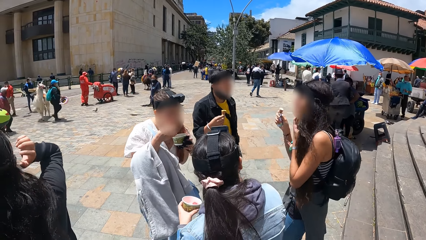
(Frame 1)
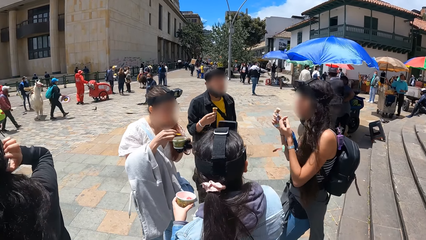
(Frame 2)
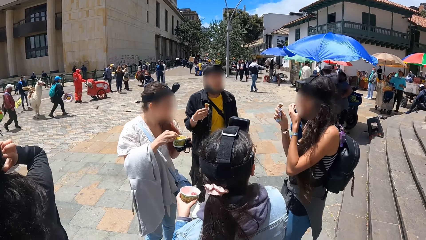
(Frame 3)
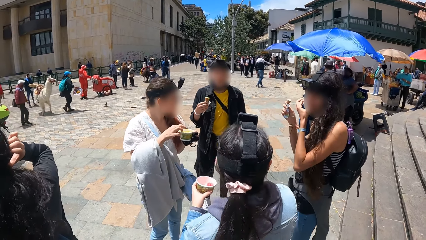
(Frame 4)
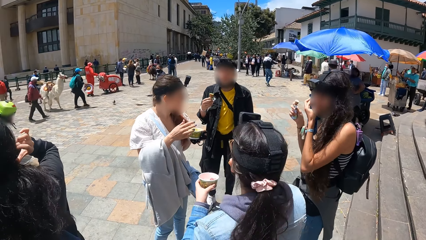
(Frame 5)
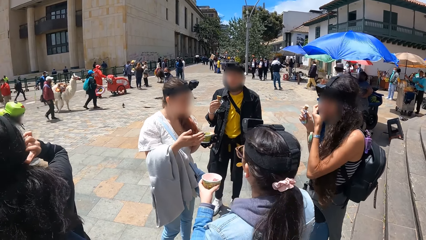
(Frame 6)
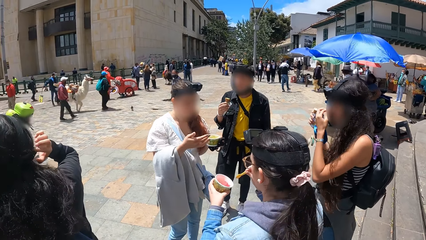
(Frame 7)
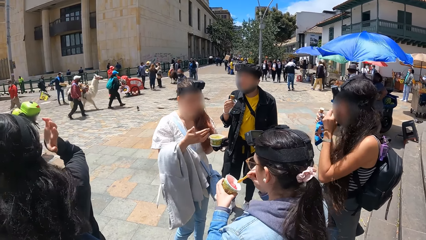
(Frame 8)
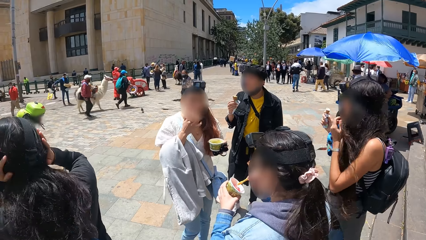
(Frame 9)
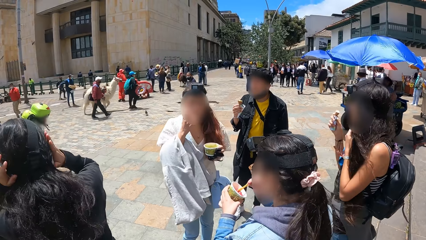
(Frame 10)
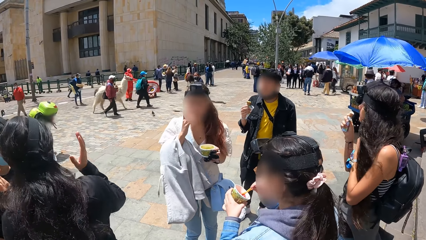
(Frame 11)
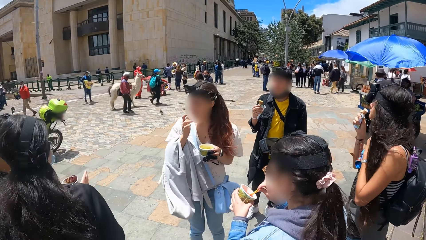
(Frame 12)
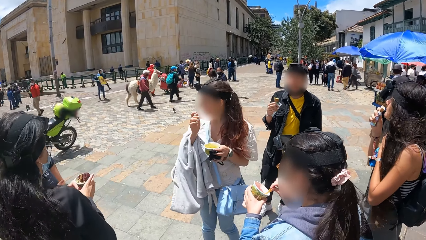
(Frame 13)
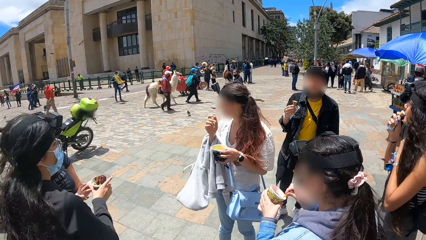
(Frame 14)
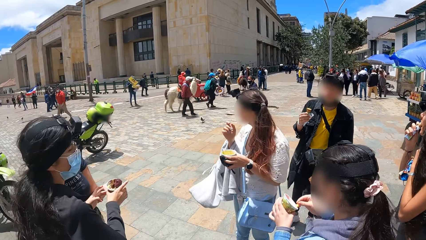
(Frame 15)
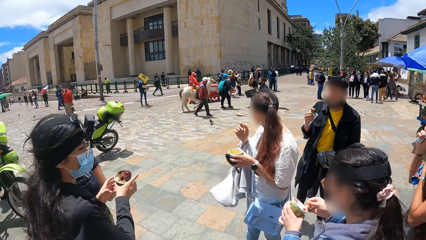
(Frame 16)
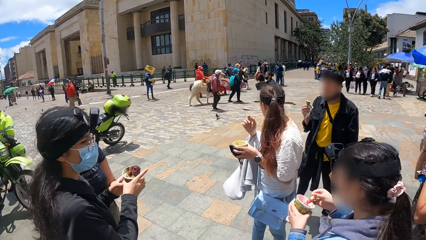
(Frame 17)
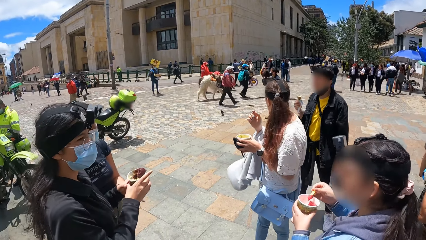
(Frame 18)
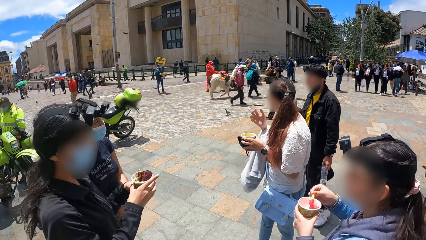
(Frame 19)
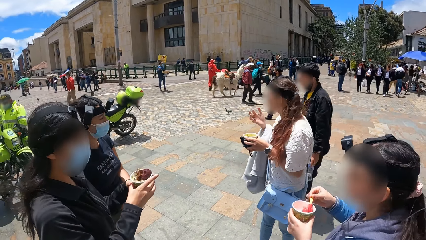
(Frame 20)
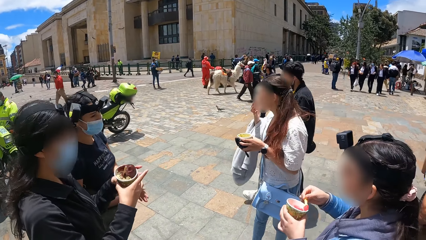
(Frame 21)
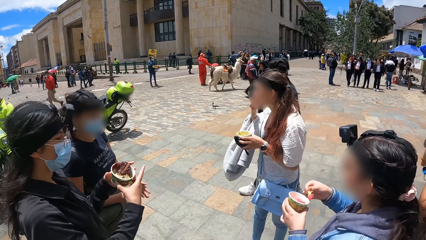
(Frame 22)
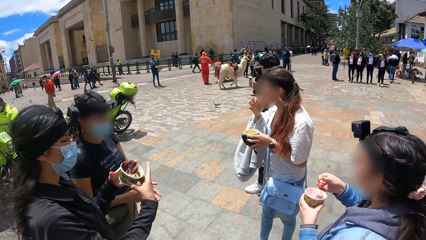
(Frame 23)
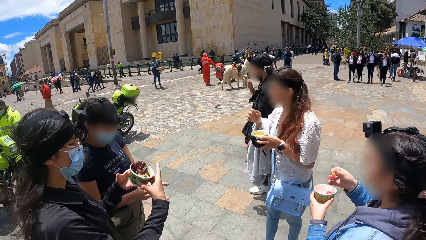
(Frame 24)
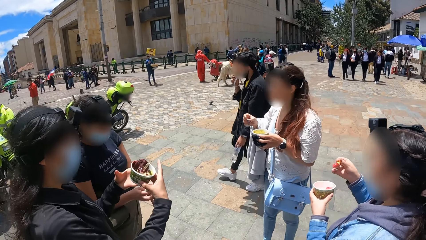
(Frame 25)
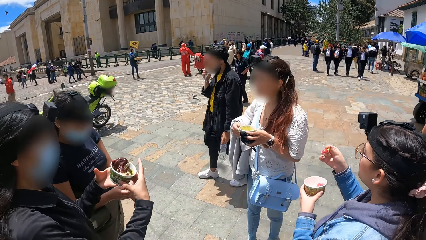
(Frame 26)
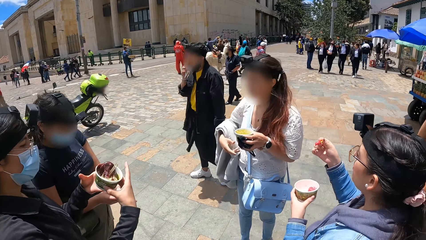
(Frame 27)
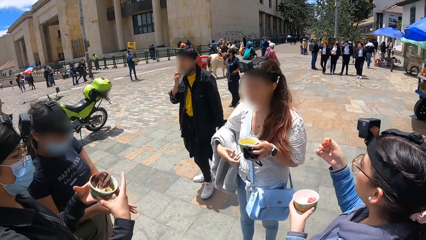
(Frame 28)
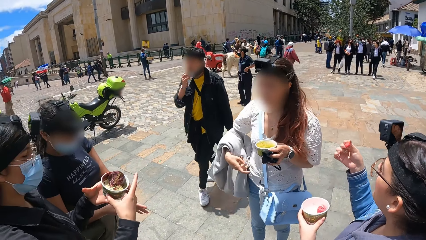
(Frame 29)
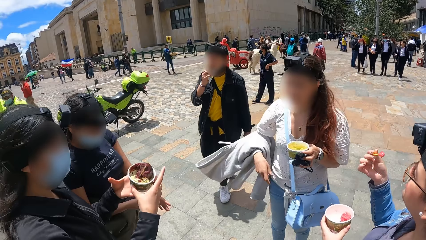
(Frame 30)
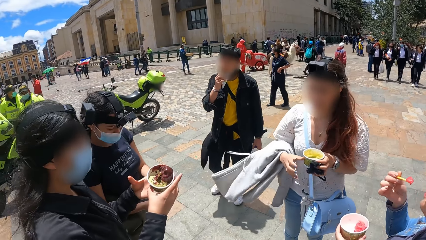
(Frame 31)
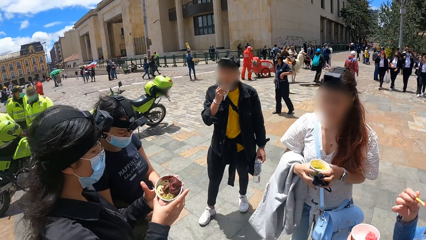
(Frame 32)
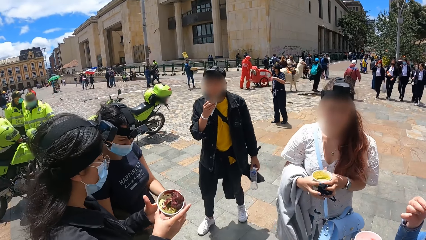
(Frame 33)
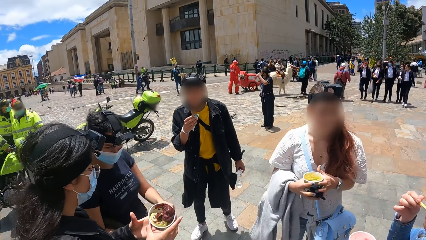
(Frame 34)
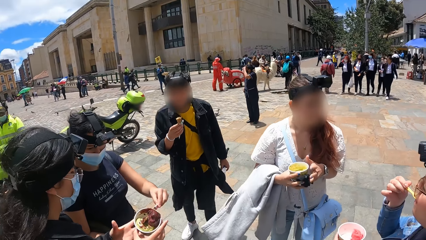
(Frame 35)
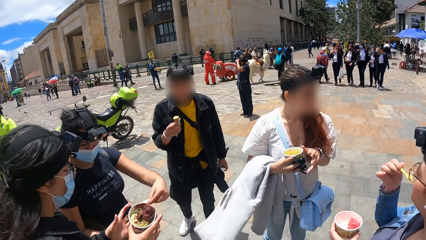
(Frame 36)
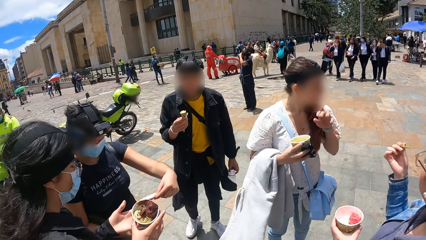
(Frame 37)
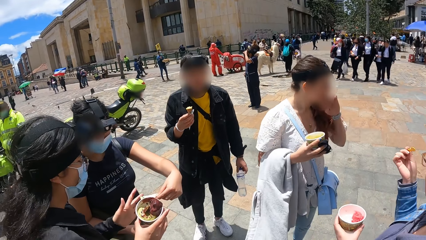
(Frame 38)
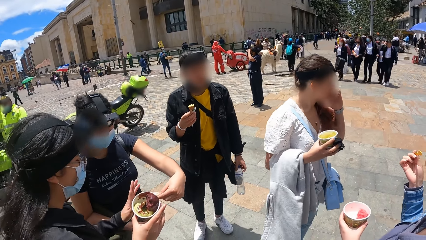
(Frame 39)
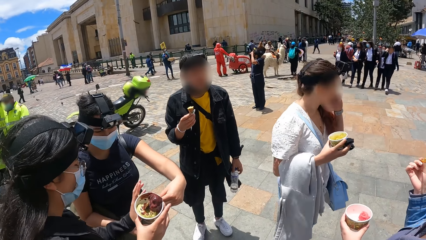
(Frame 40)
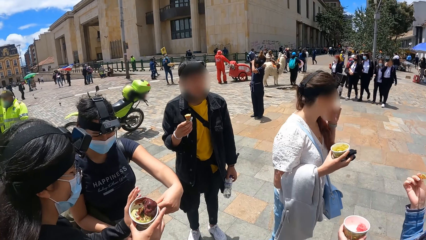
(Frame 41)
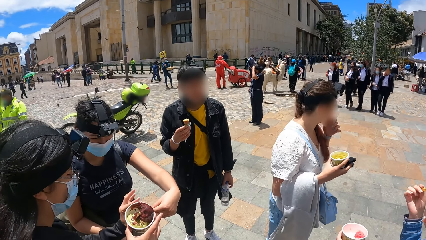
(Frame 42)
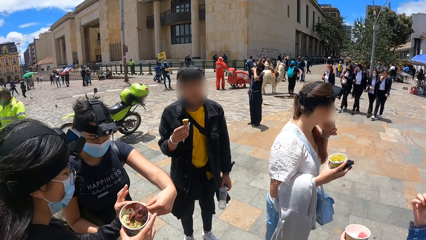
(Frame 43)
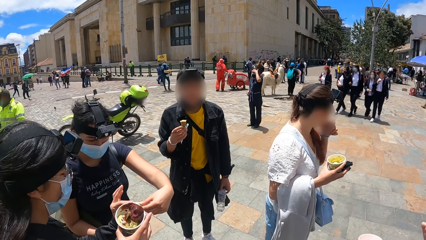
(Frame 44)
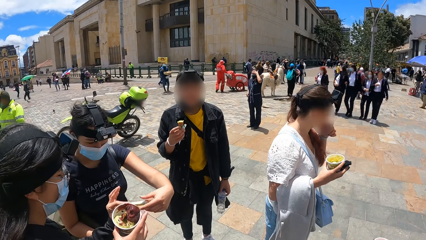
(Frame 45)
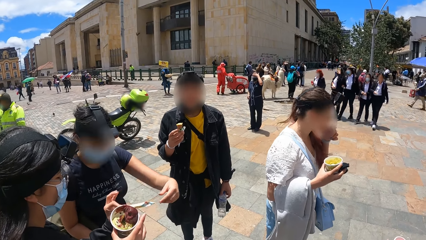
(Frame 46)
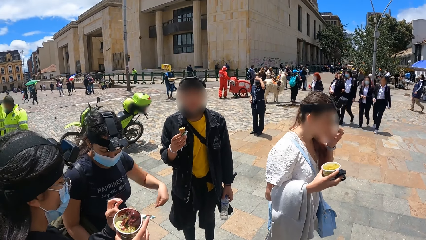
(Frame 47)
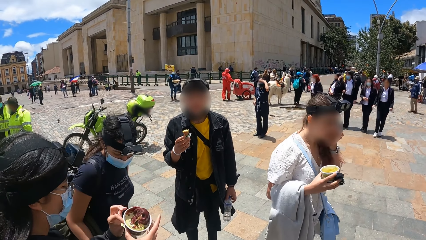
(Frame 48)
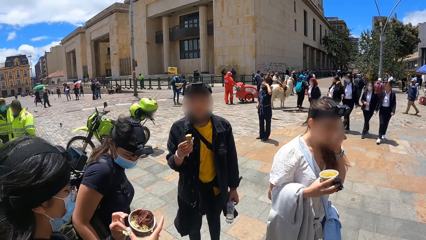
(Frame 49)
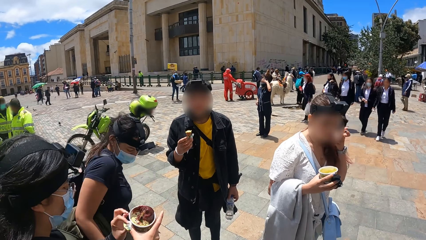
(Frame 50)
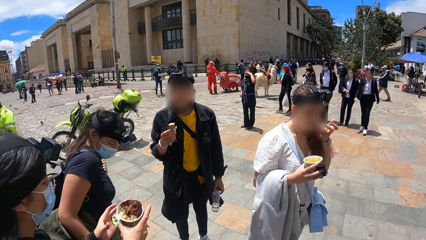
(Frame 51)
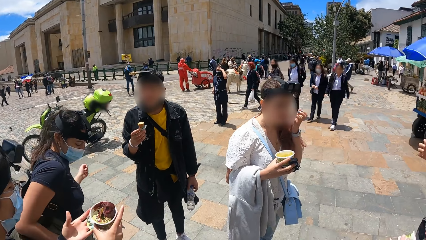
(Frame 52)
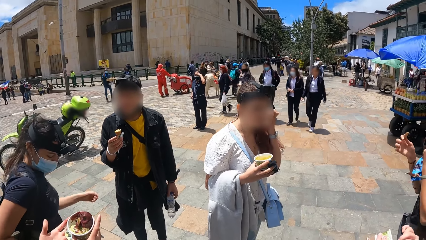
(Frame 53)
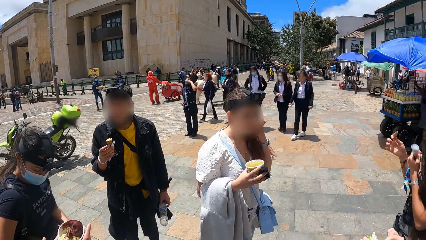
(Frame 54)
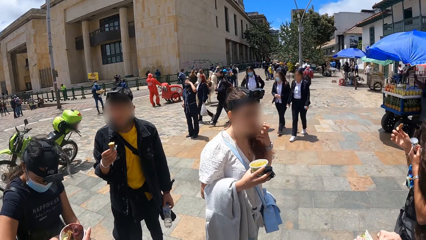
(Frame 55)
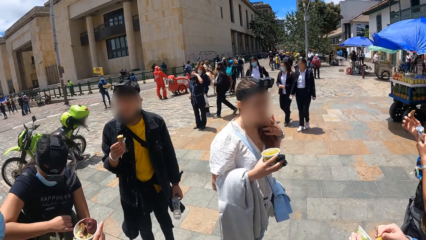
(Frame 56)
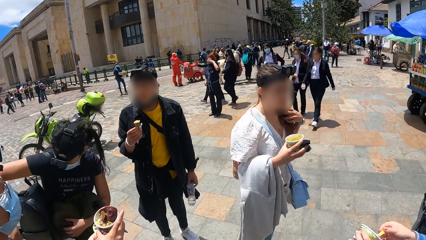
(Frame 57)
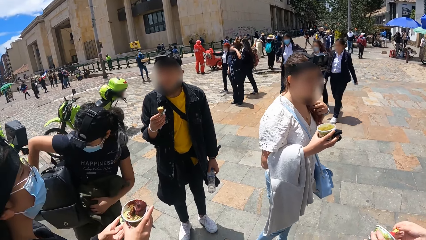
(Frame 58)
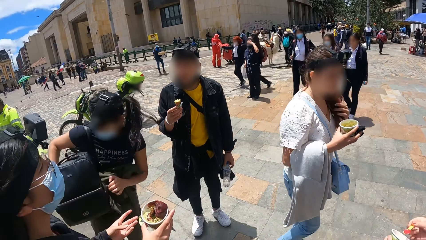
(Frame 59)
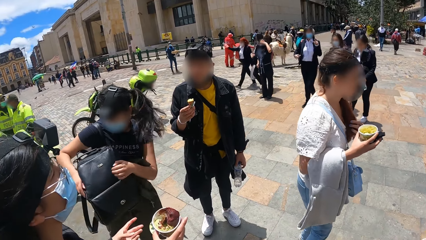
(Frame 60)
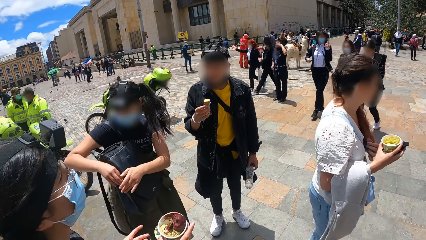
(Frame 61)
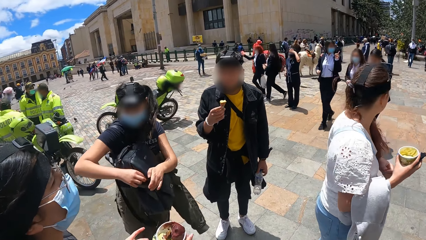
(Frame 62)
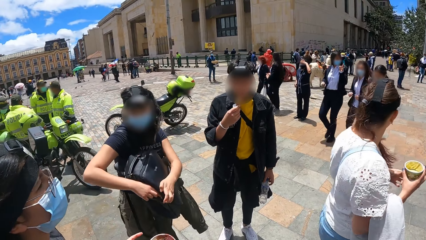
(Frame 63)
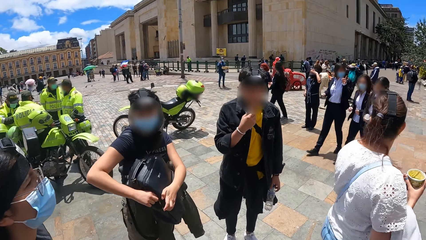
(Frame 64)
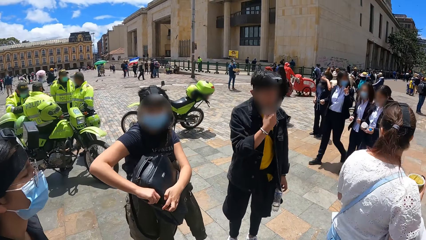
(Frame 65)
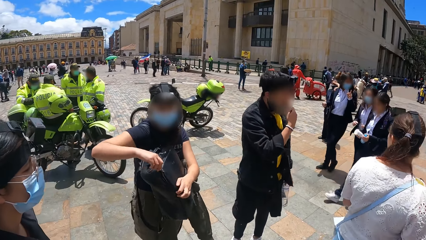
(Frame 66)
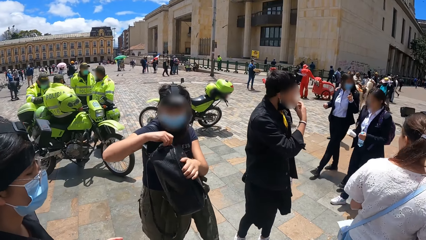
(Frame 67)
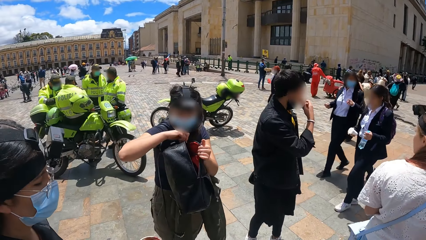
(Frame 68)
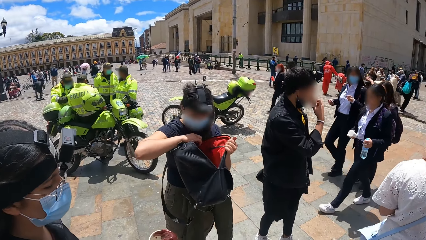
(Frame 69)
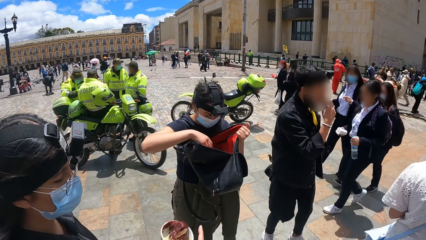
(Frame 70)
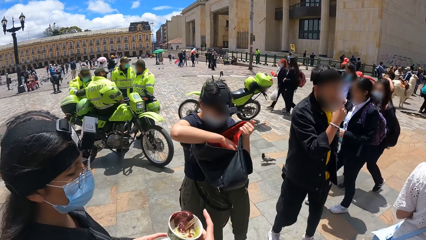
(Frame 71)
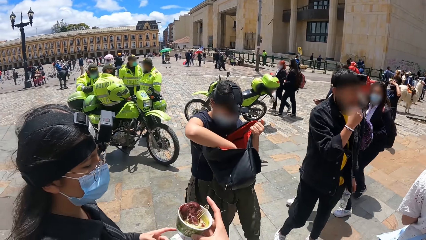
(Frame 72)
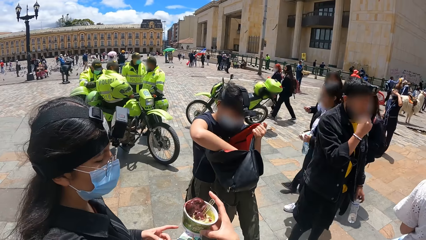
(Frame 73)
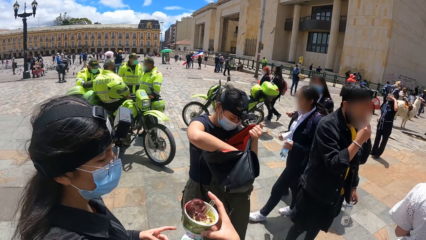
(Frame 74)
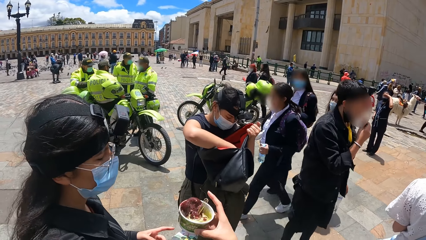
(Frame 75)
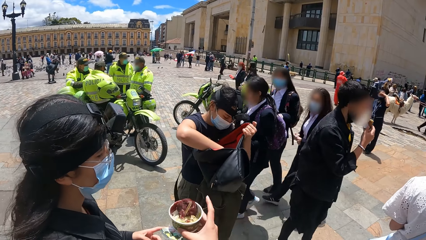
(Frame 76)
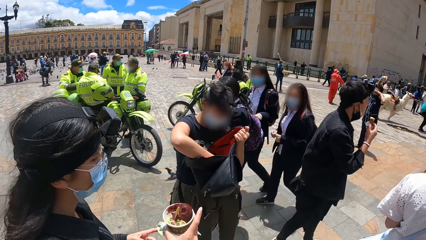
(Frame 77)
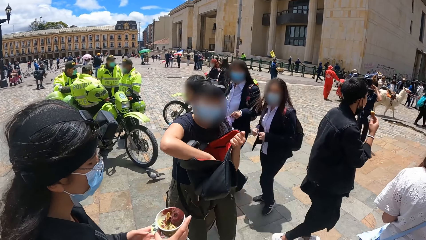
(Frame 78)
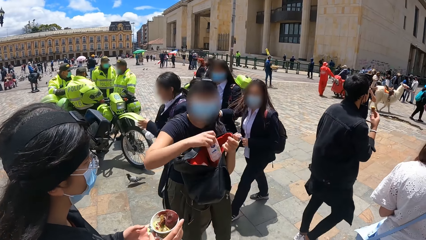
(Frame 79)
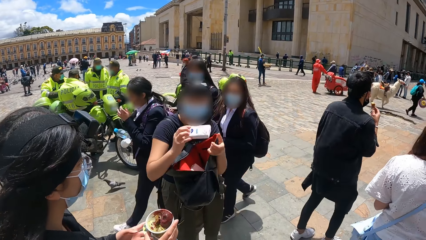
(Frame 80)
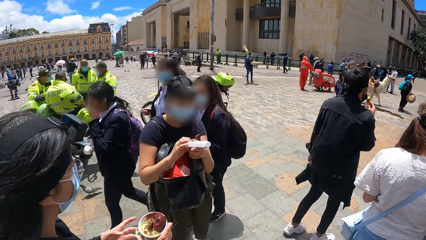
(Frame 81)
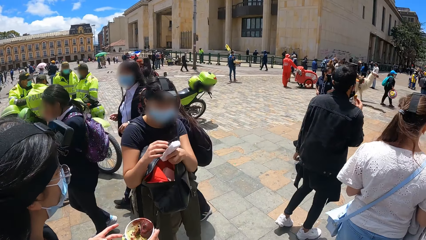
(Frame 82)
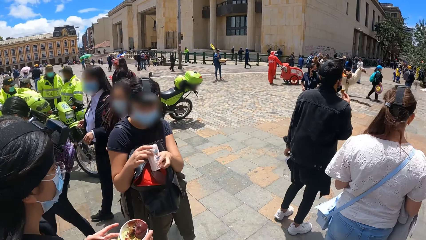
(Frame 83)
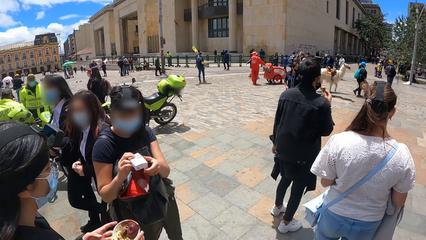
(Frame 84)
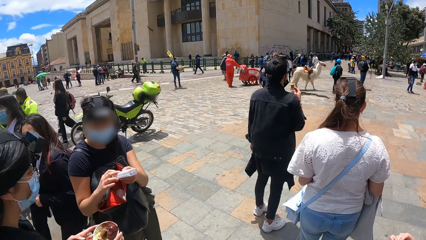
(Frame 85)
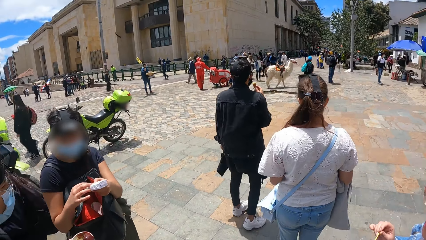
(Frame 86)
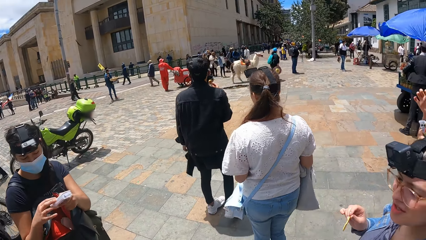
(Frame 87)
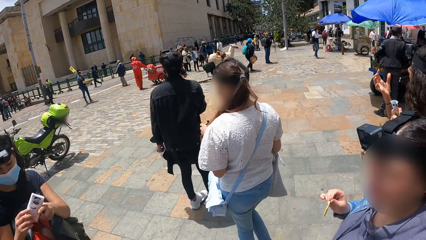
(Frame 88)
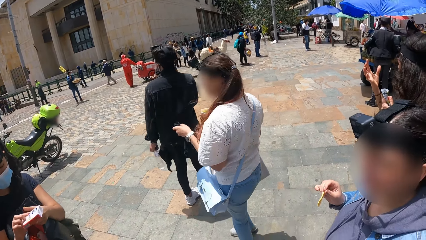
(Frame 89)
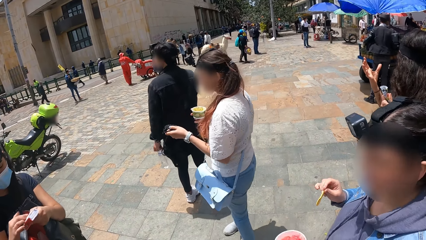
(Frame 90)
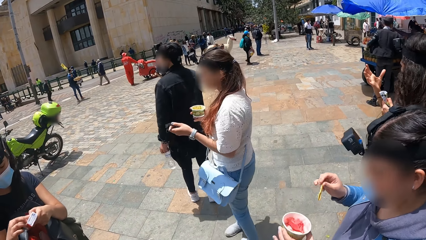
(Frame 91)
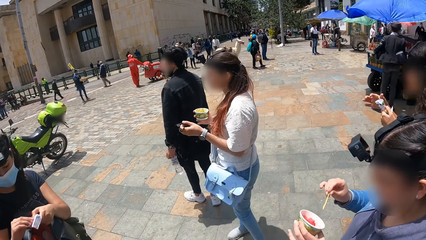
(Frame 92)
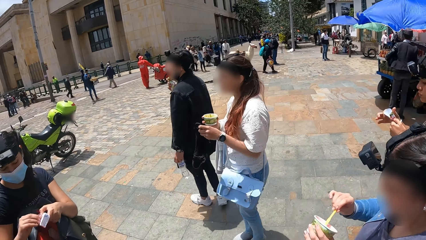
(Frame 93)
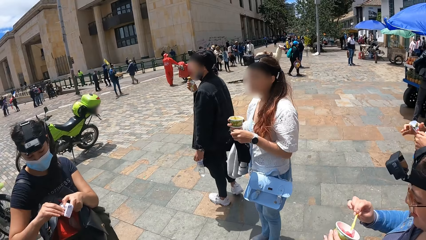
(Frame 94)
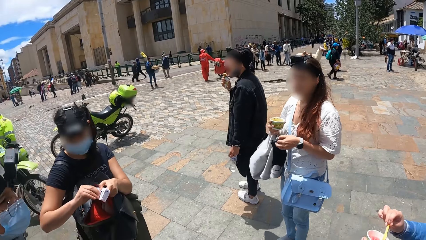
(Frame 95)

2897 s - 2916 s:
A woman lifts an ice cream container from another woman's hand. The camera wearer looks left. They glance at the friends. The other woman passes something to the first woman. The first woman holds the object. The other woman removes a backpack from her back. The camera wearer looks forward and looks left. The other woman opens the backpack, removes a pack of serviettes from the backpack, and turns the pack of serviettes. The camera wearer looks forward.
